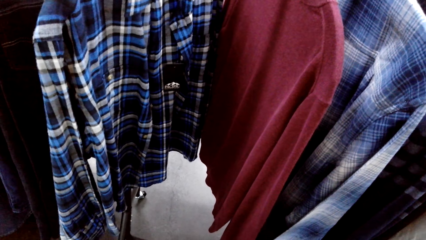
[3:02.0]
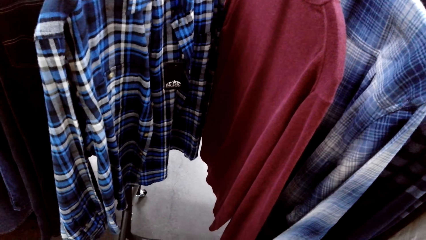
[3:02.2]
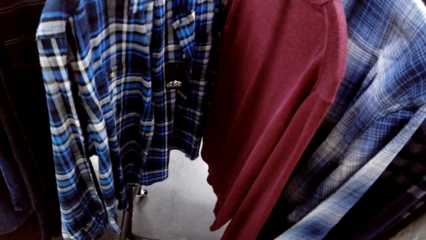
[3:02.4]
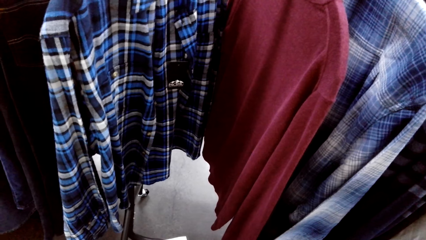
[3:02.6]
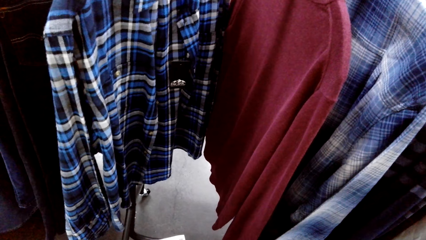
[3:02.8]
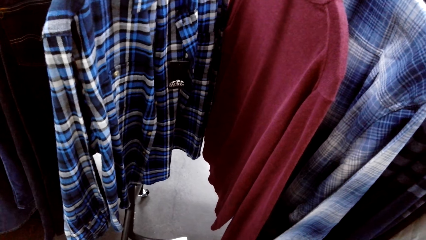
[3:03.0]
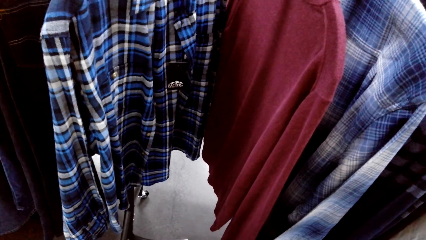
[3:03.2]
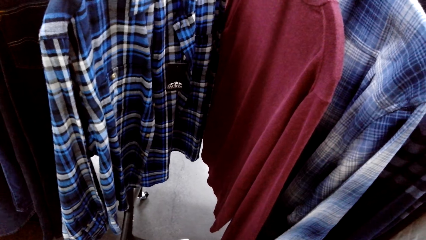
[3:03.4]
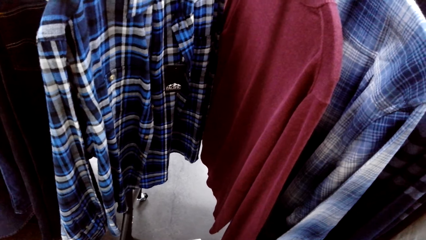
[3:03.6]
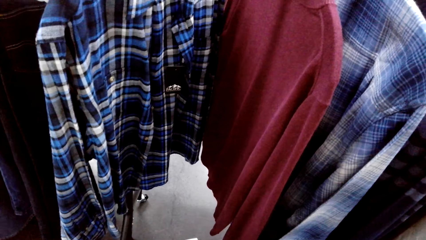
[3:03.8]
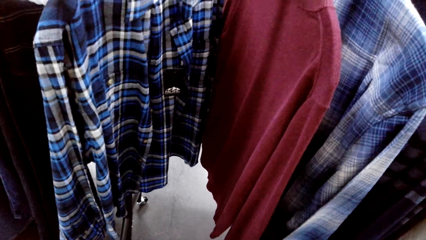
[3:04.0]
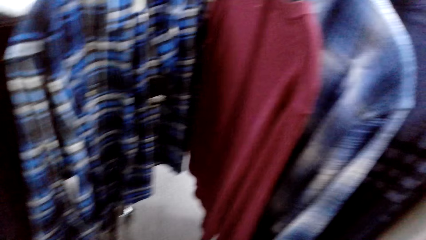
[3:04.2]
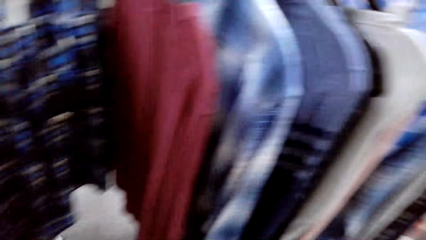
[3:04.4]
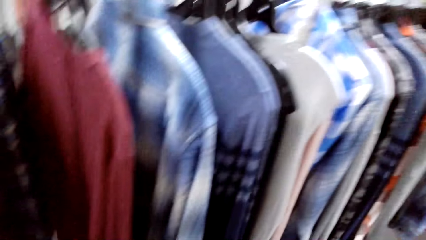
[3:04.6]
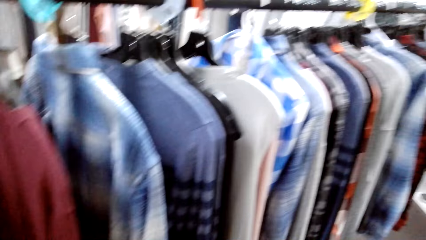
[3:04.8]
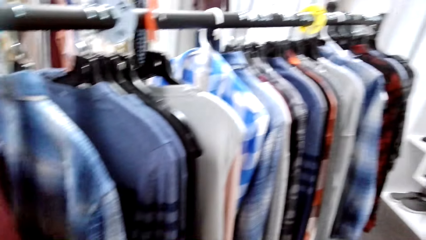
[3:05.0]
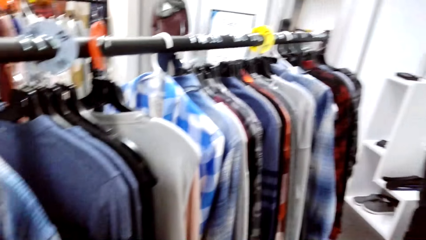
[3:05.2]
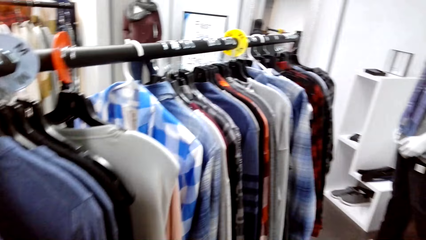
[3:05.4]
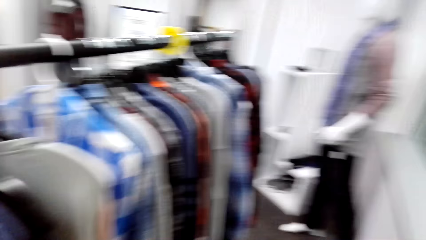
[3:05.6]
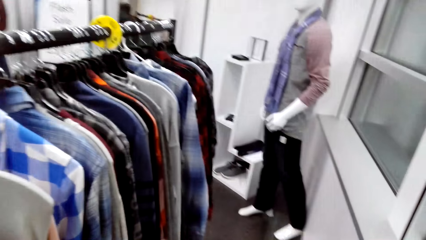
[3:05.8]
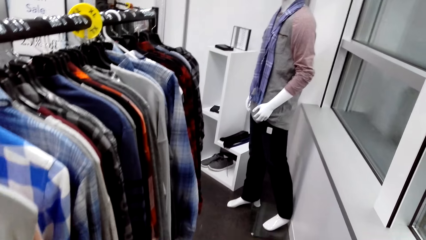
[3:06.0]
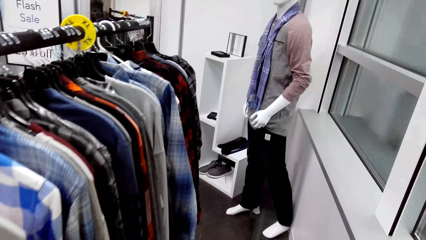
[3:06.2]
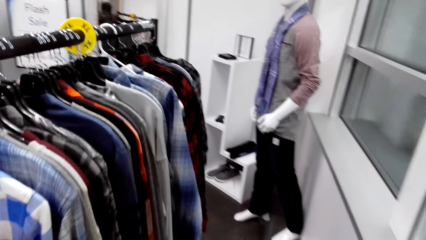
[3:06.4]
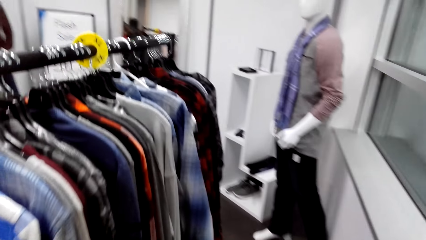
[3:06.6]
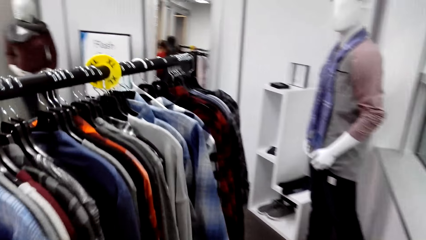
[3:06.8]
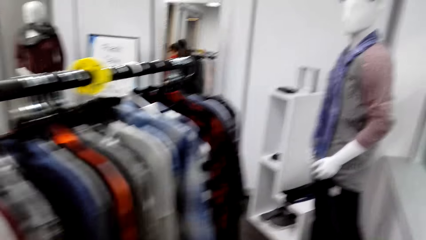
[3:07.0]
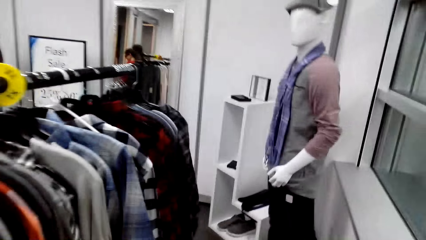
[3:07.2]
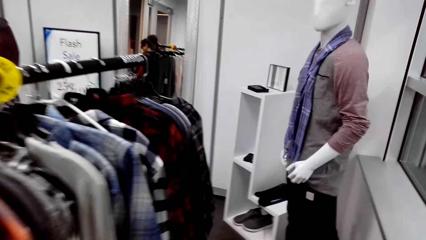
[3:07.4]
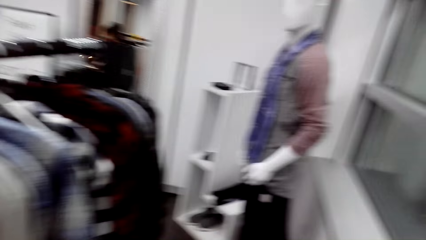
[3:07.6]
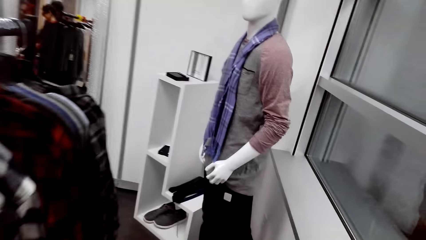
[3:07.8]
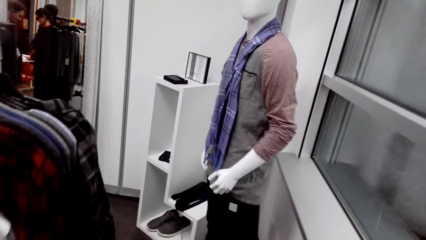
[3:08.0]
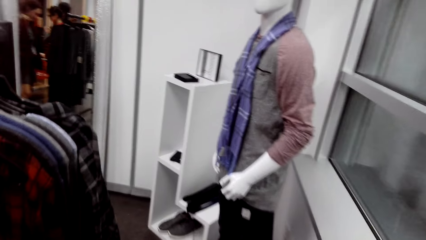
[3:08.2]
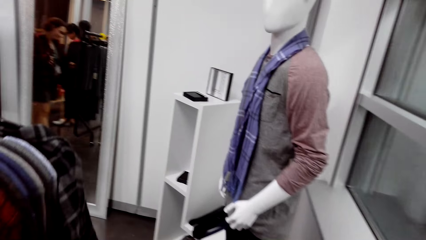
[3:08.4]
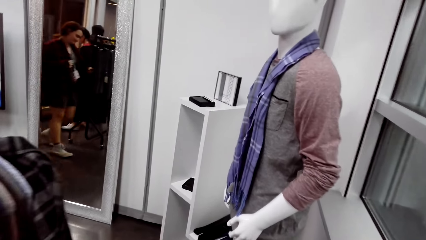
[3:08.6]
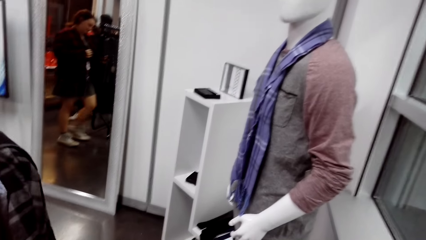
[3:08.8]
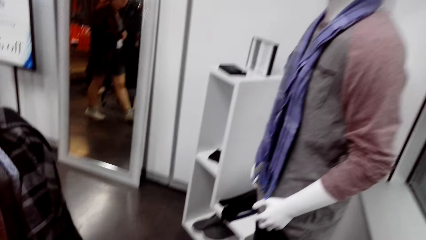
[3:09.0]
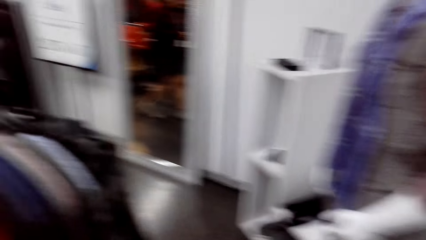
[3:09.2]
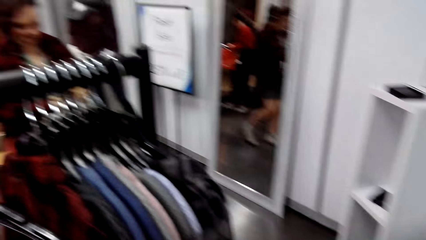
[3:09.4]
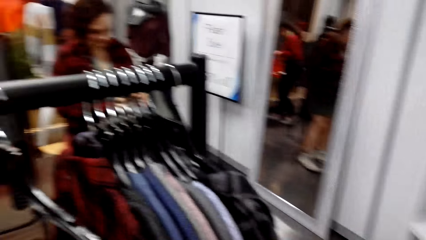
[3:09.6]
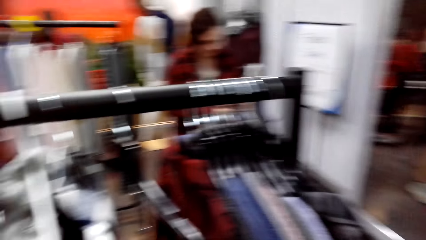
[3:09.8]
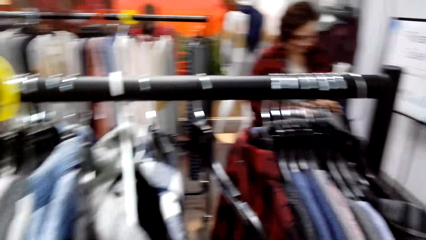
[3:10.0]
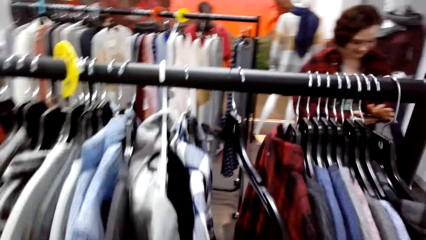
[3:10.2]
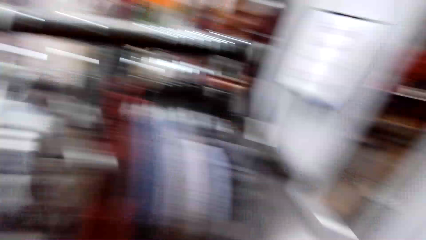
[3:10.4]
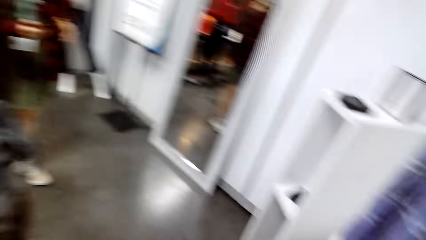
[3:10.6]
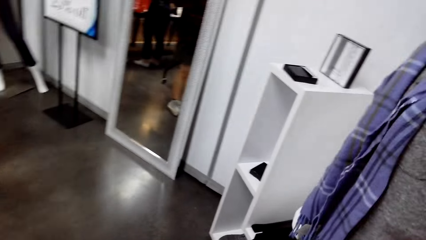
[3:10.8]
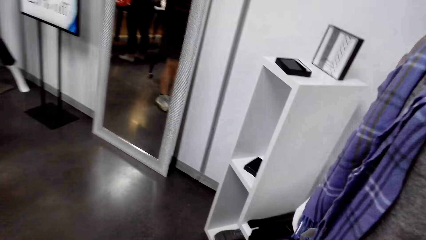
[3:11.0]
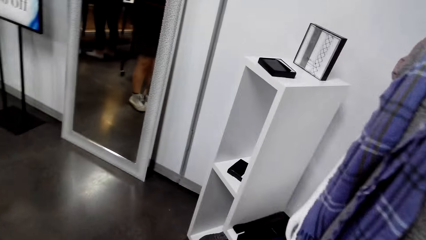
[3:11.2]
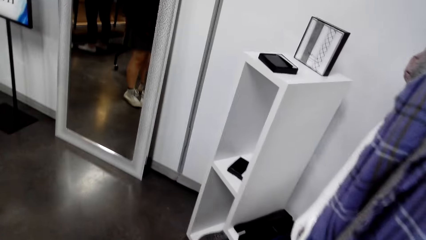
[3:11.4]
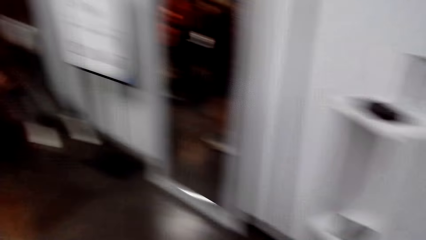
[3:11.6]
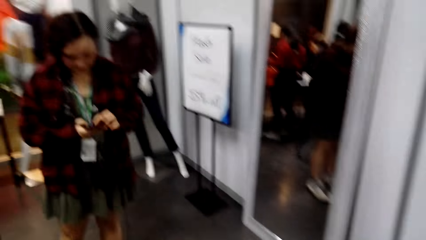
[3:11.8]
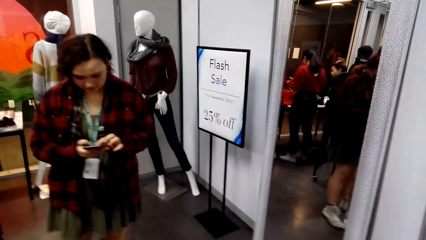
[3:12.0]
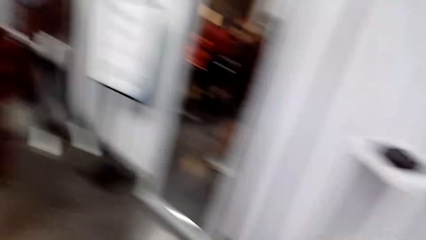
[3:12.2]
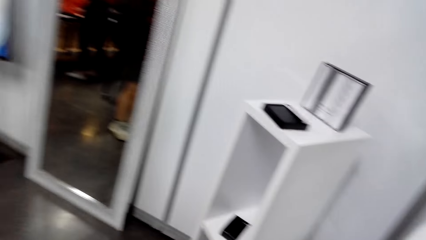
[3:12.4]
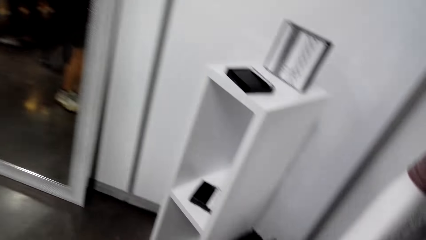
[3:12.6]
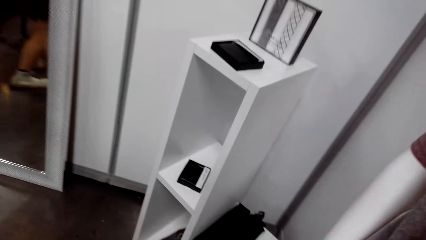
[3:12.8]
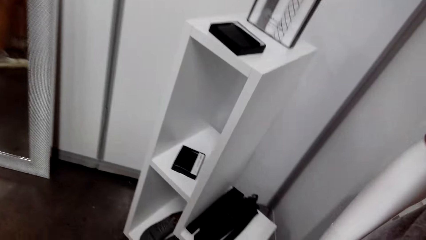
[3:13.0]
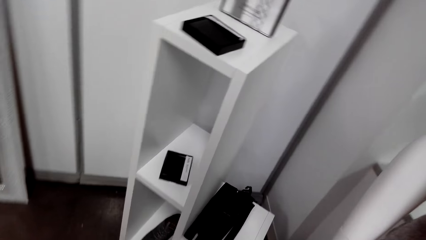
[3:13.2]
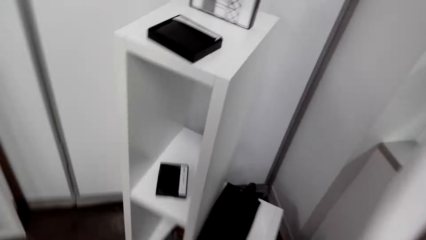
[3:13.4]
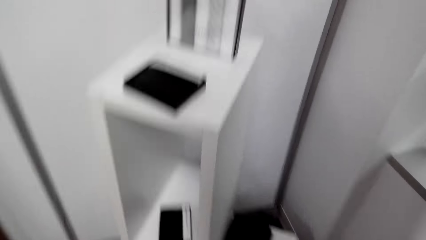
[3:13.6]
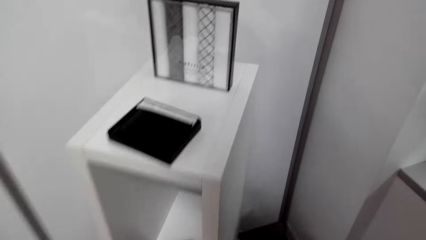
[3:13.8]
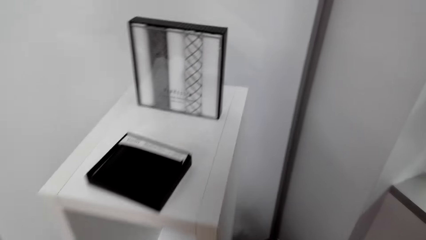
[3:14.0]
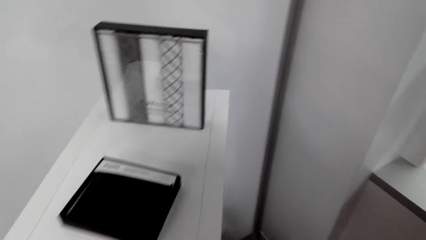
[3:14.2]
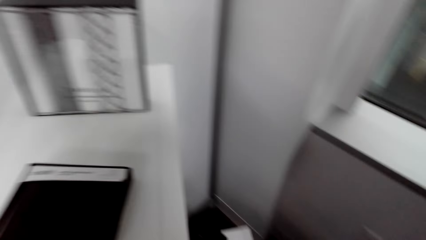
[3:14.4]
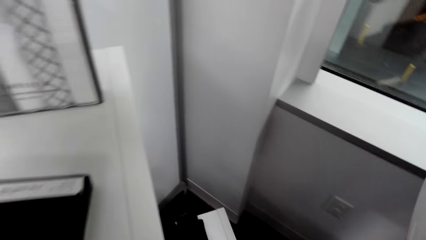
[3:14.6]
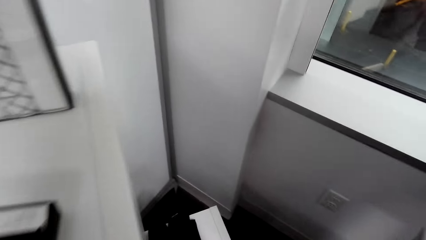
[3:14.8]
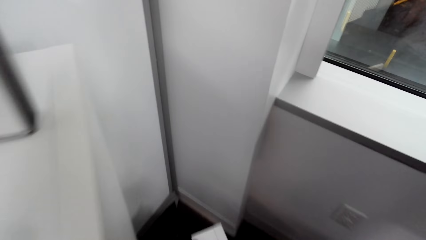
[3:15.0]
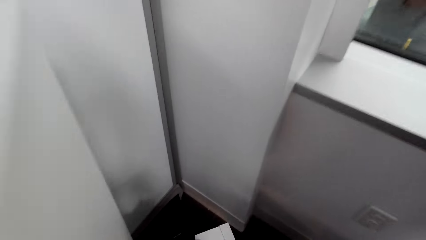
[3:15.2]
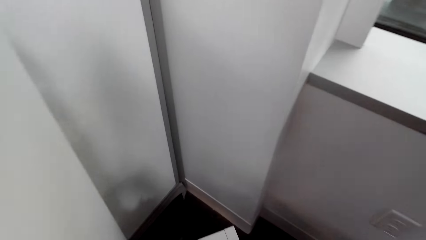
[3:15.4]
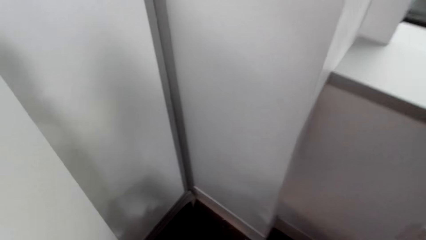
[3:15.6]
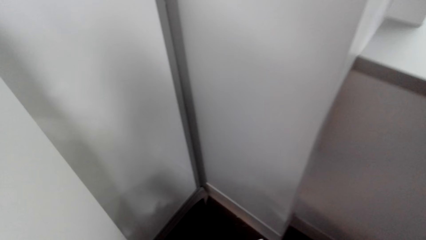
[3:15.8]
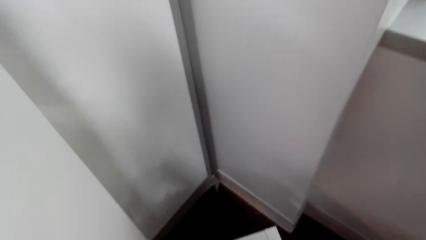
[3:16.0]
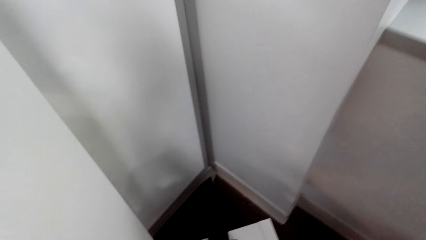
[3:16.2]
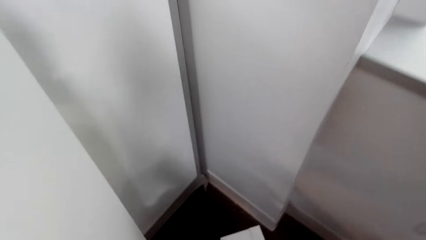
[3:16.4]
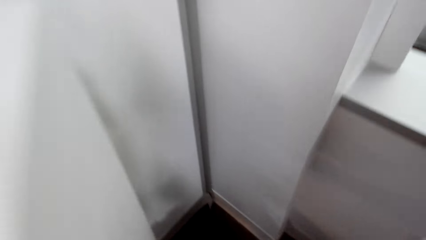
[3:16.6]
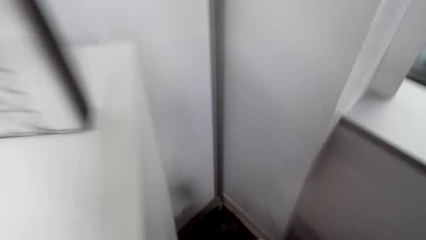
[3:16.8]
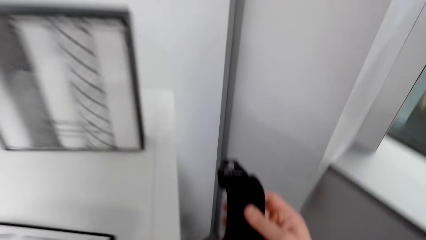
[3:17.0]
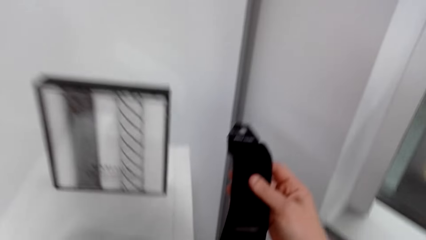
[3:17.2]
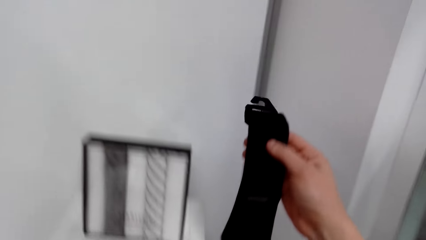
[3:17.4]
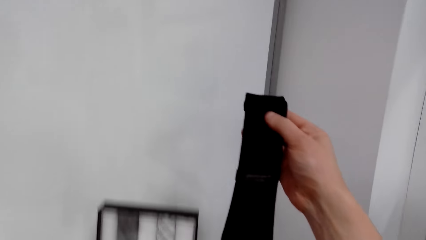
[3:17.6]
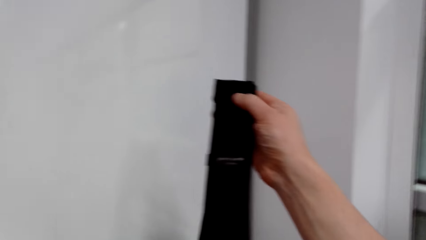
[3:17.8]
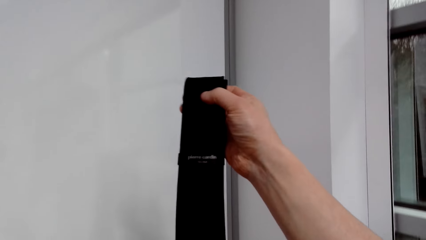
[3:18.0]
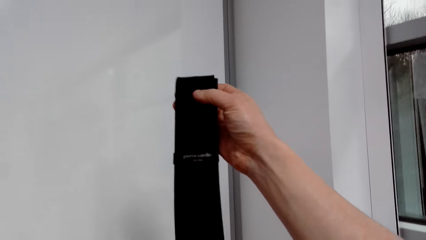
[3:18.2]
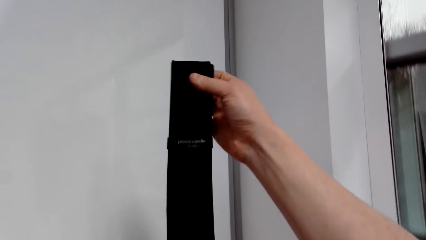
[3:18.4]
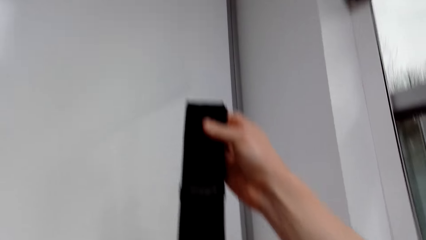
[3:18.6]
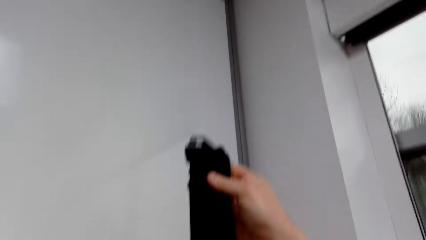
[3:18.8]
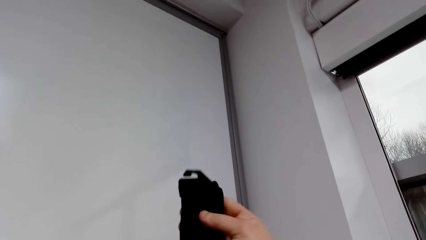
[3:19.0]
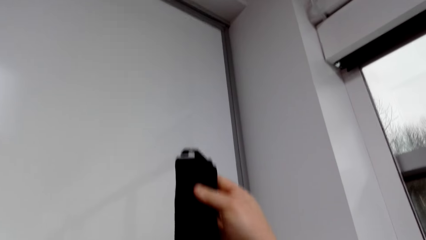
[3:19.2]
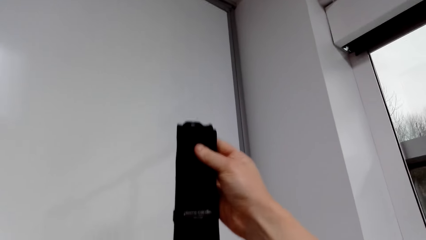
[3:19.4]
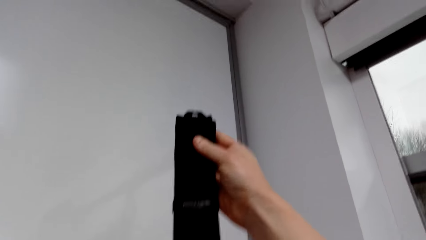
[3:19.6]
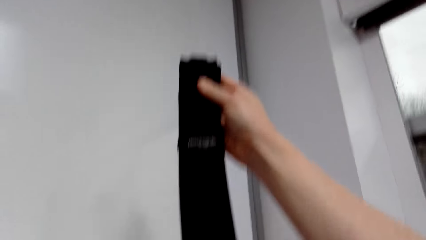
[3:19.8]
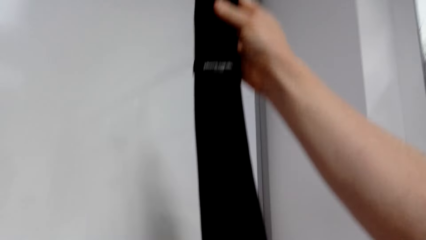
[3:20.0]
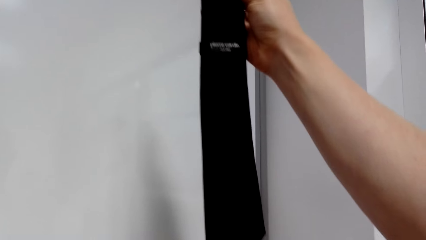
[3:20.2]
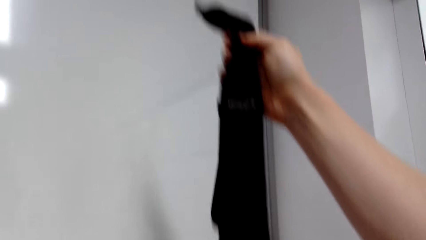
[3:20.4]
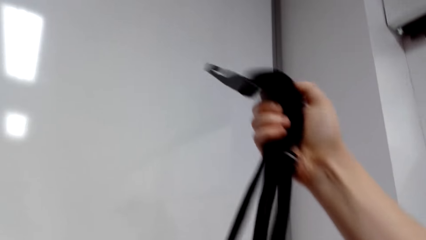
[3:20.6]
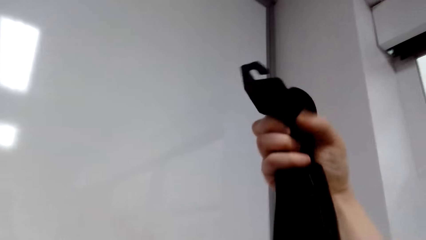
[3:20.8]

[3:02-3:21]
The camera wearer looks around the hanging line. They walk forward. They look at someone. They look around the stand. They lift a tie or belt. They inspect the tie.
